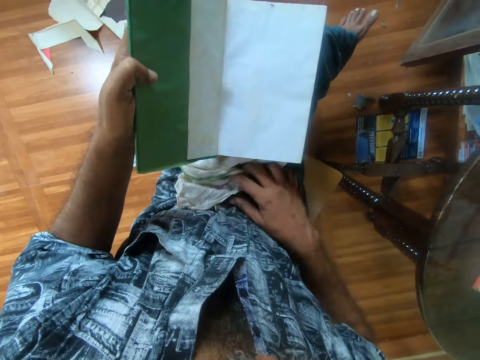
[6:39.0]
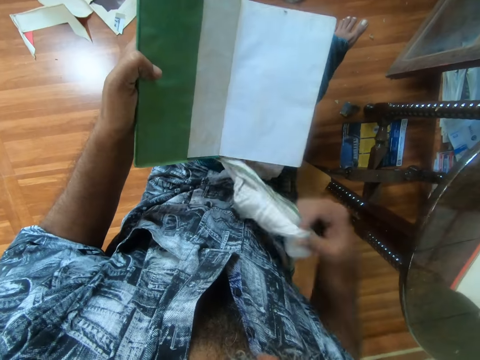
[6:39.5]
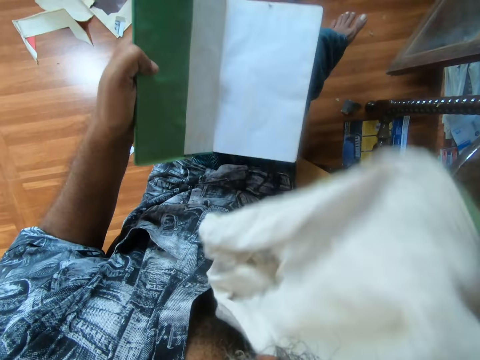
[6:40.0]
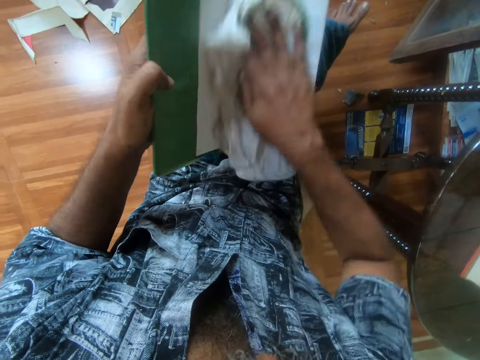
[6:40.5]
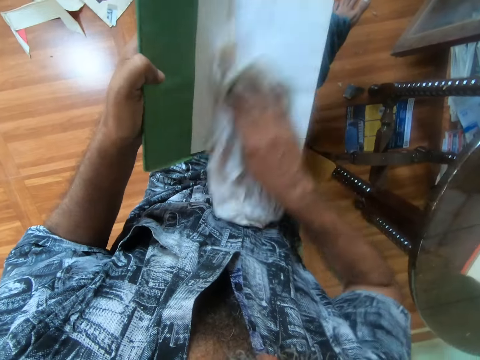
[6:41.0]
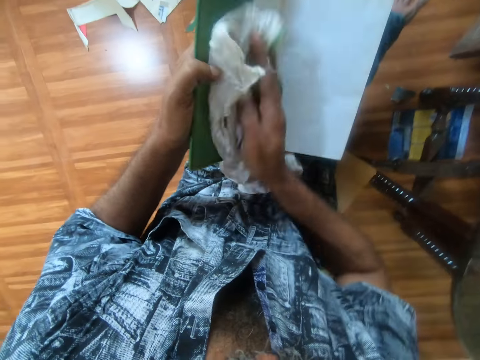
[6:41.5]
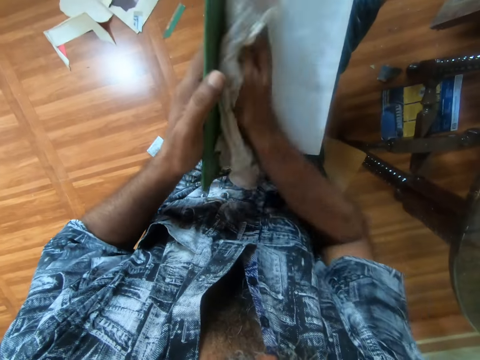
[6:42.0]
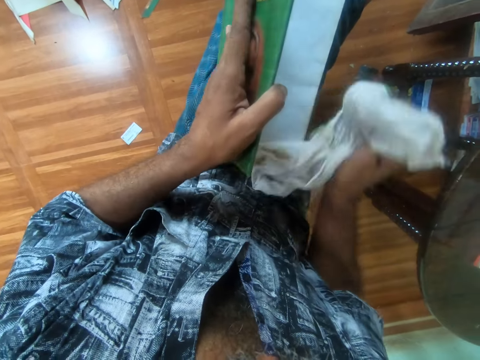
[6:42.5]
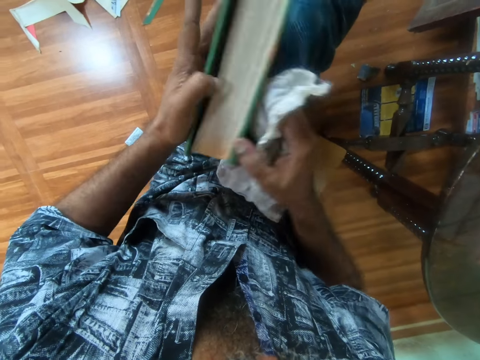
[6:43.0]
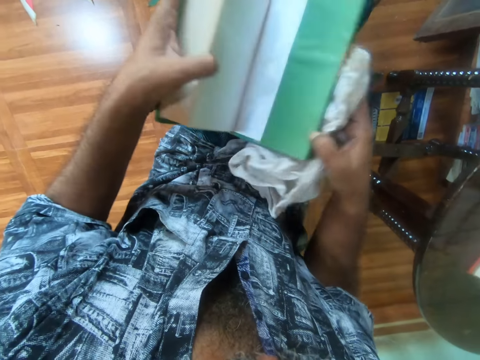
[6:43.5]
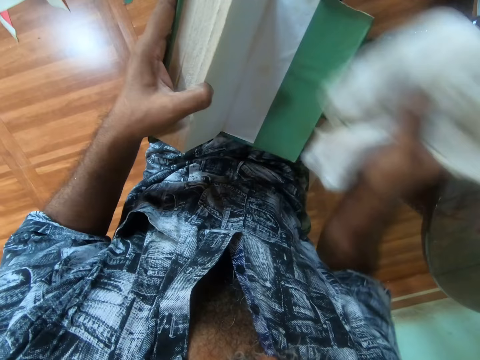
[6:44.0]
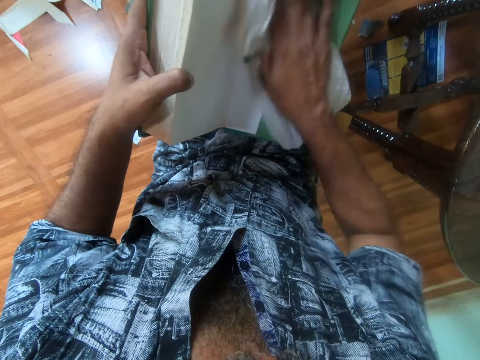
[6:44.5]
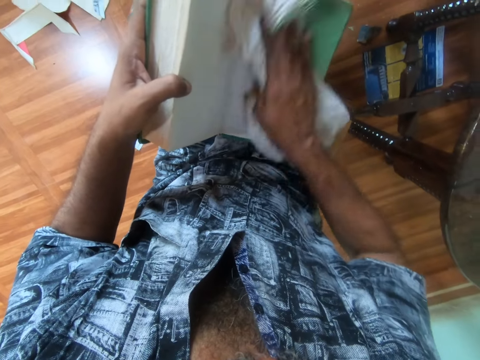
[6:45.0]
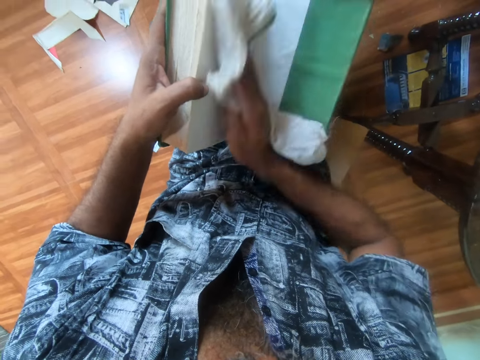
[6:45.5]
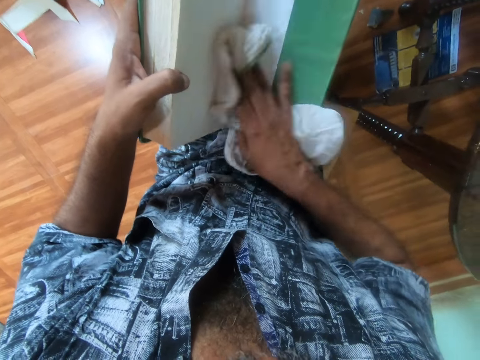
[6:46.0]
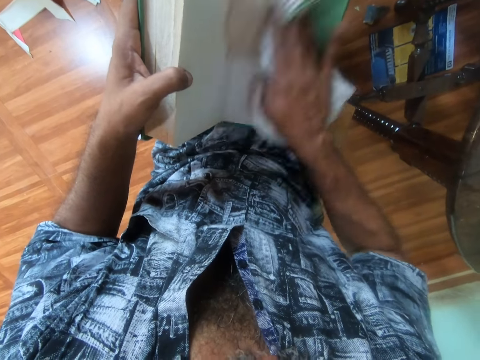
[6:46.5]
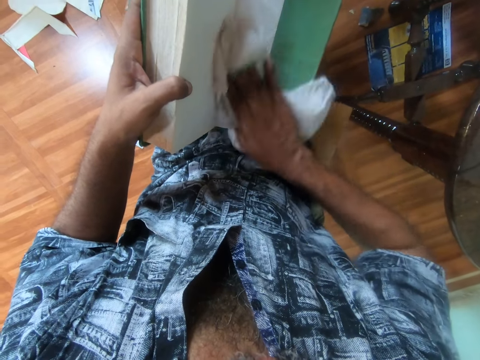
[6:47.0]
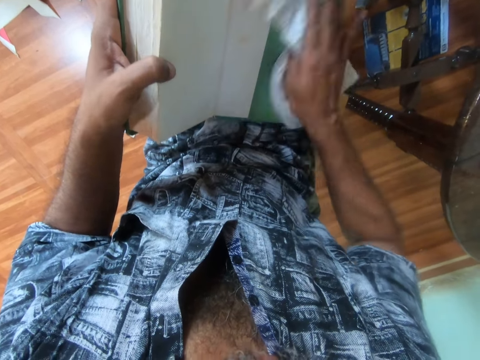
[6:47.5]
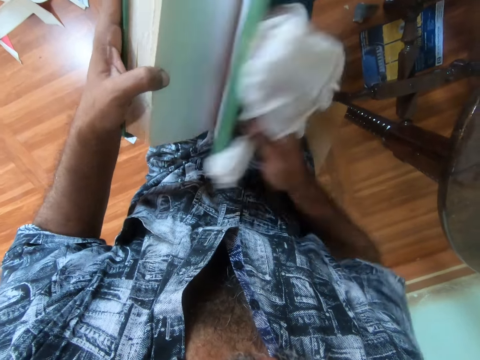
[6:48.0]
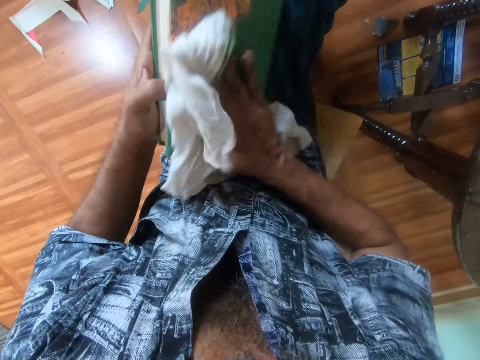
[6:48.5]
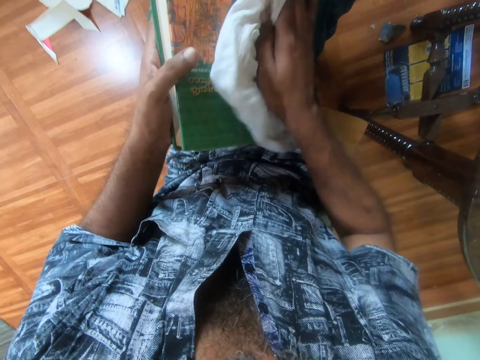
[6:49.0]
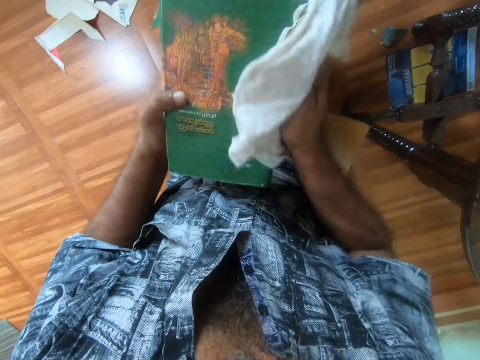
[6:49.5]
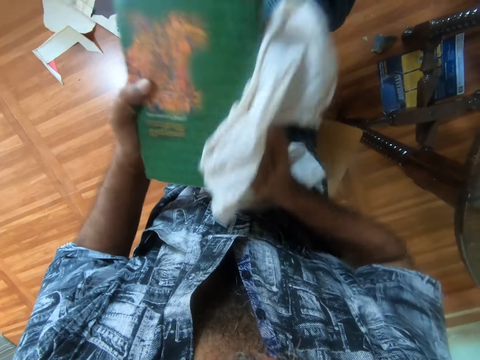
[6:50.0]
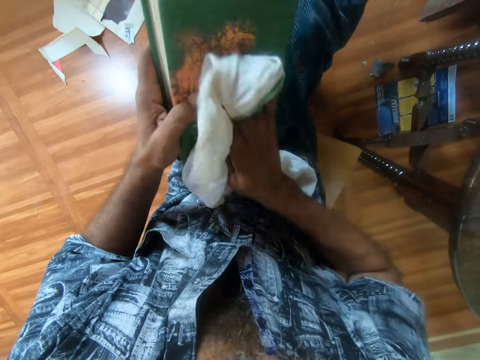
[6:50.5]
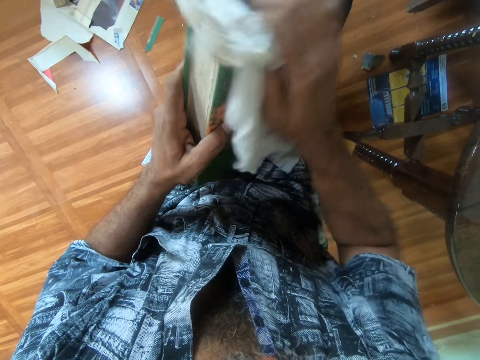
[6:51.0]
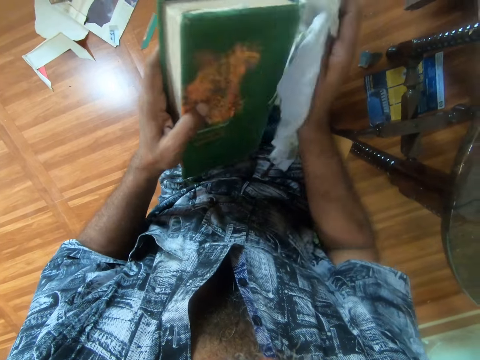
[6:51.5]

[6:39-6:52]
The camera wearer touches the book cover. He picks up the napkin from his lap with his right hand. He wipes the book on his lap with the napkin in his right hand. He adjusts the book on his lap with both hands. He opens the back cover of the book on his lap with his right hand. He wipes the book on his lap with the napkin in his right hand. He closes the book on his lap with his right hand and wipes the book on his lap with the napkin in his right hand.

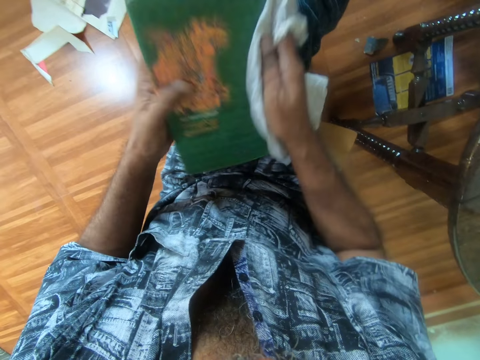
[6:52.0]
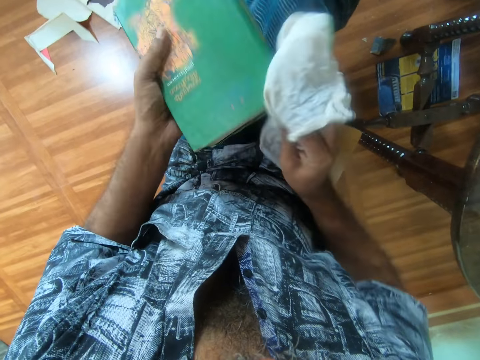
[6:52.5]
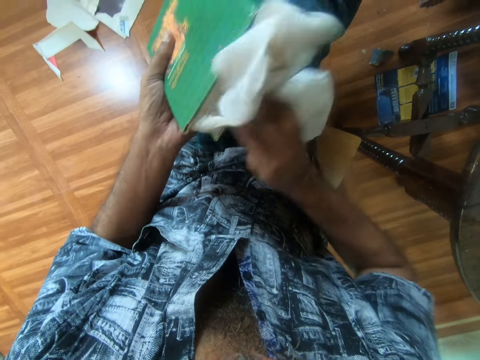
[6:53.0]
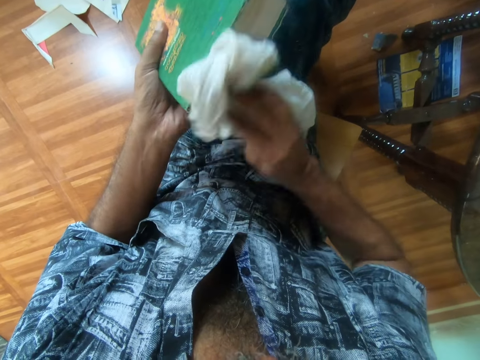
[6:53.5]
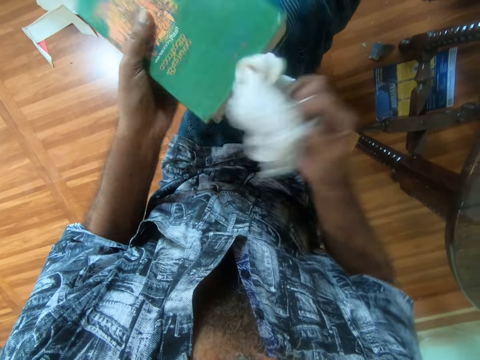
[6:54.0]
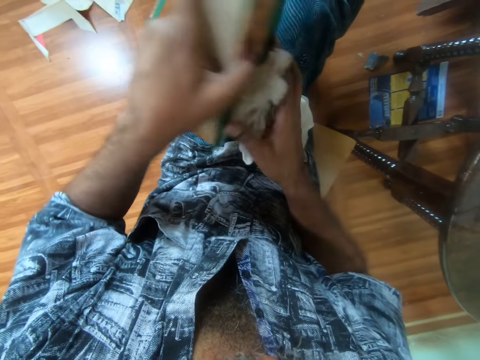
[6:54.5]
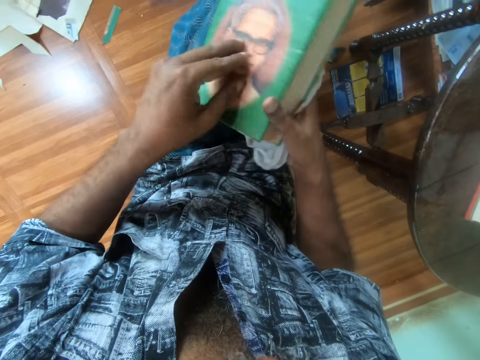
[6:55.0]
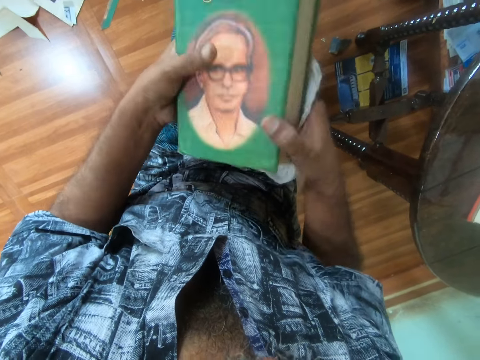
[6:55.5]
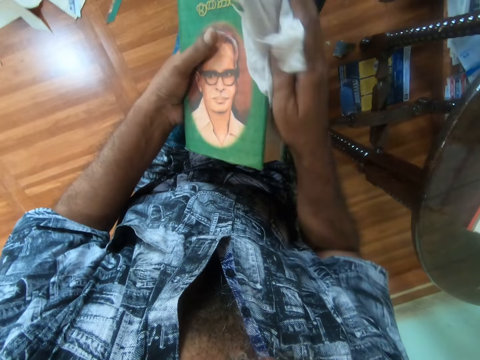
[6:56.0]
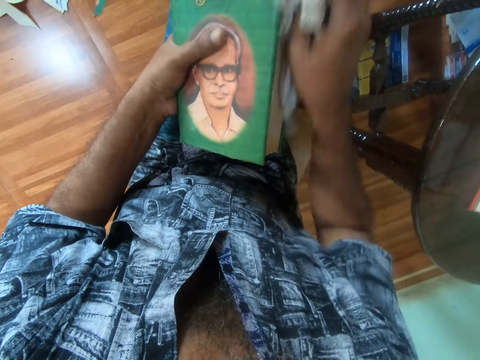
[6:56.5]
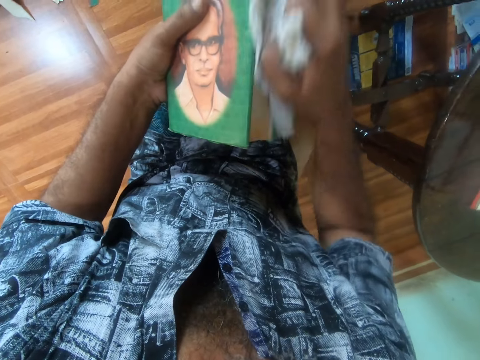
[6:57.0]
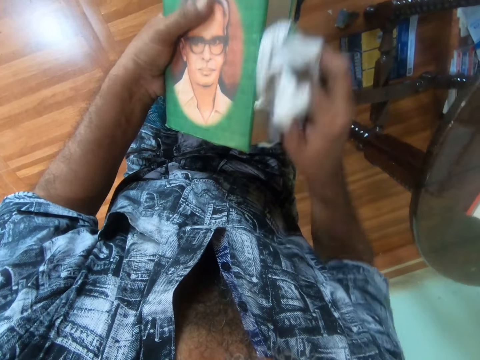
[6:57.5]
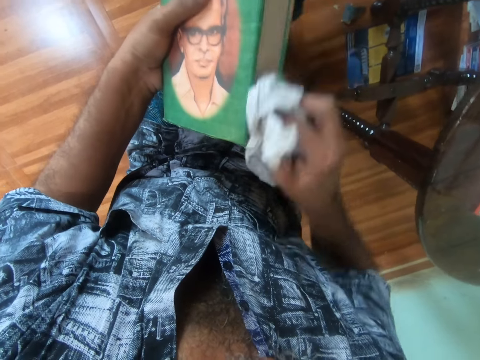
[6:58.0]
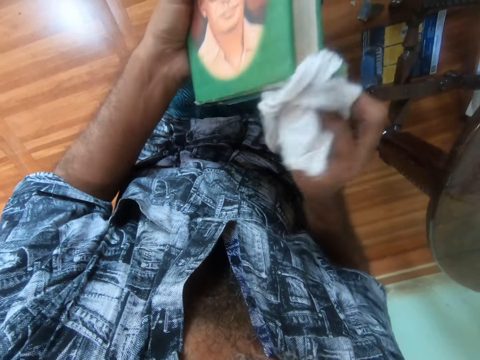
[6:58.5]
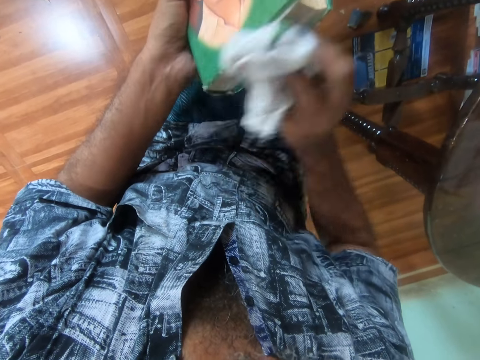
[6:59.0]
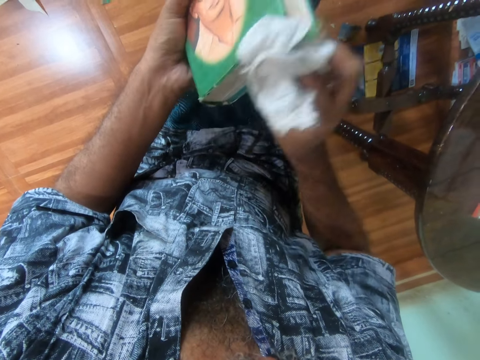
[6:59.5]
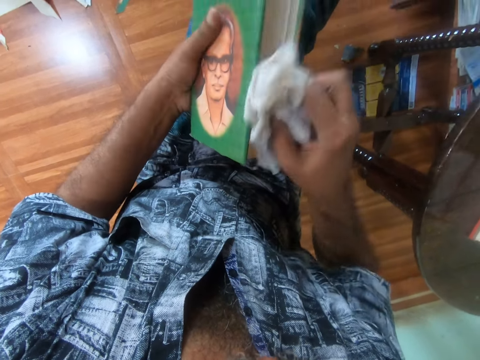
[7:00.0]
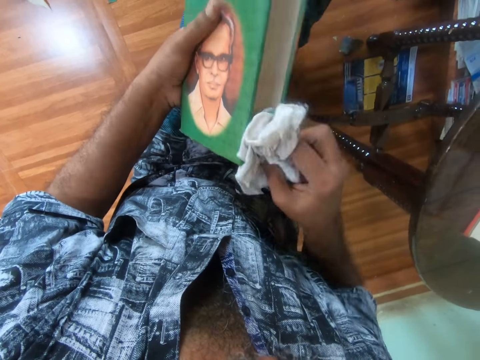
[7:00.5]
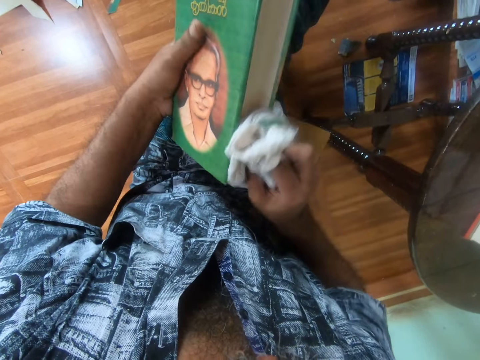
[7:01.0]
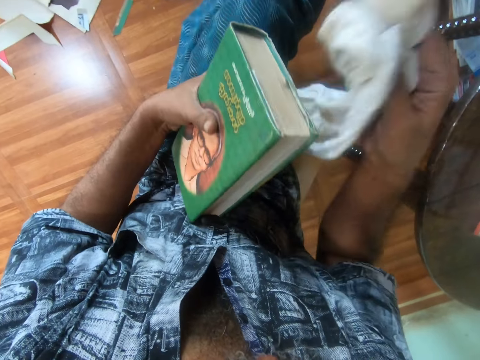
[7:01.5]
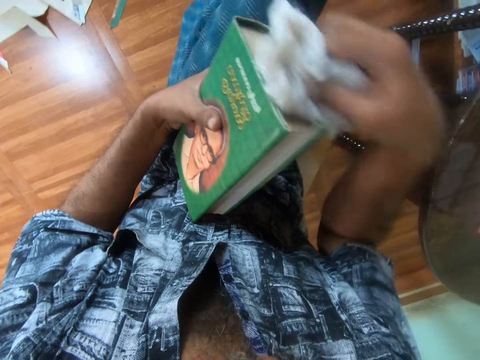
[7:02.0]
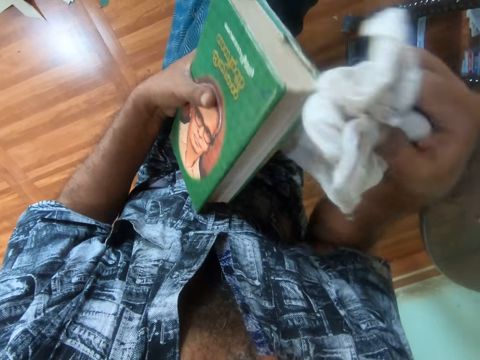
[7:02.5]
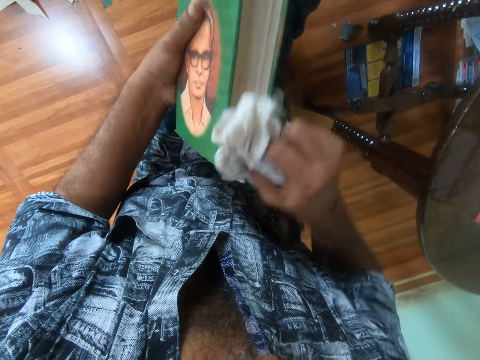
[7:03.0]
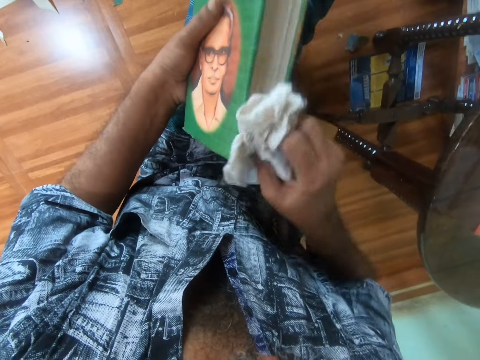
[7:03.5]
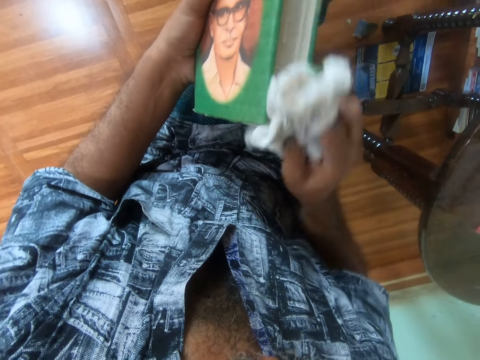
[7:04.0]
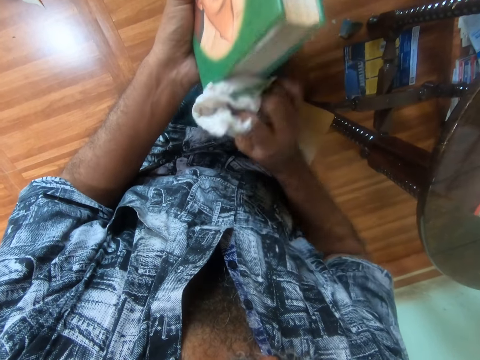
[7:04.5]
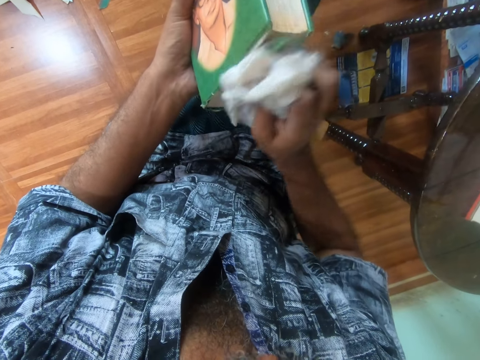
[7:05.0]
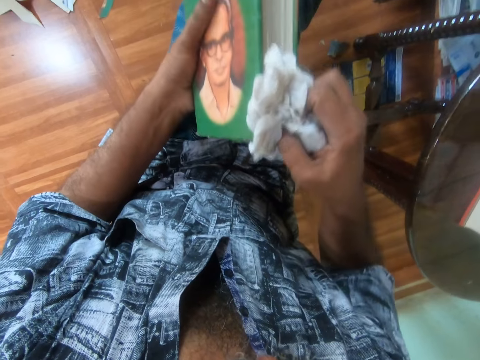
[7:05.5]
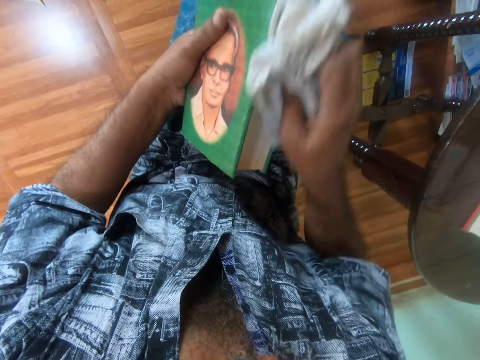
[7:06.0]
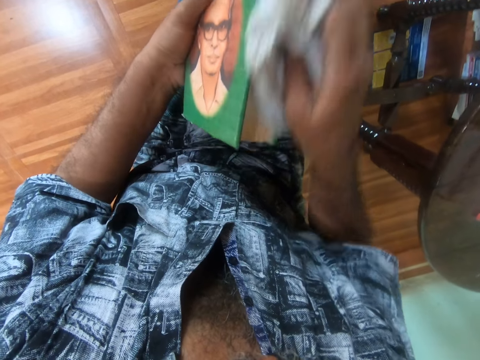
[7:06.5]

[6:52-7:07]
The camera wearer adjusts the book with both hands. He wipes the book in his left hand with the napkin in his right hand.
